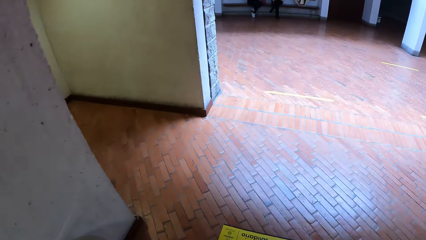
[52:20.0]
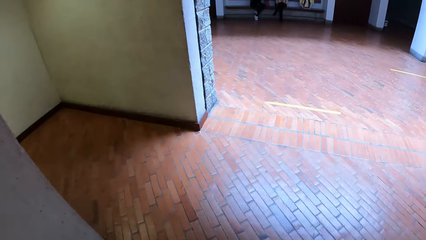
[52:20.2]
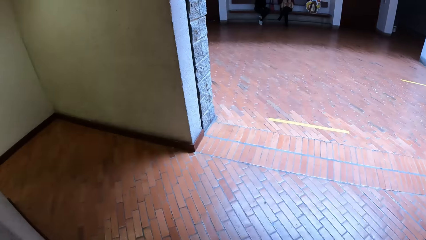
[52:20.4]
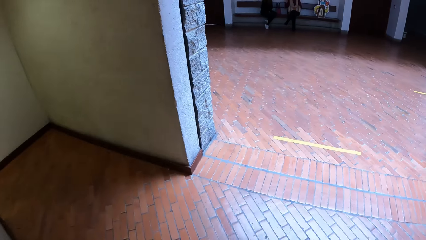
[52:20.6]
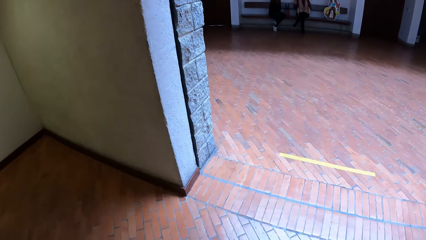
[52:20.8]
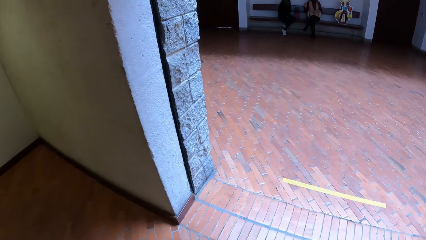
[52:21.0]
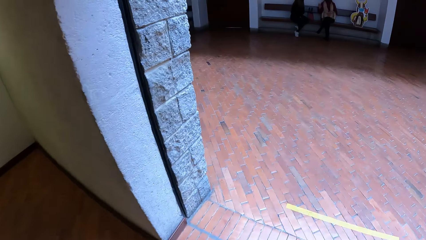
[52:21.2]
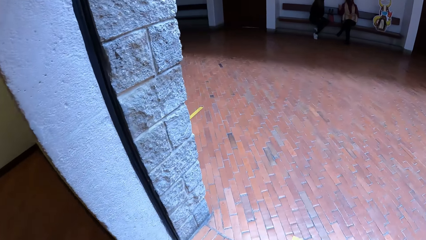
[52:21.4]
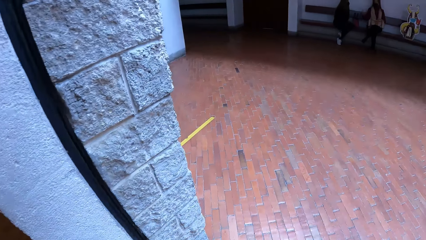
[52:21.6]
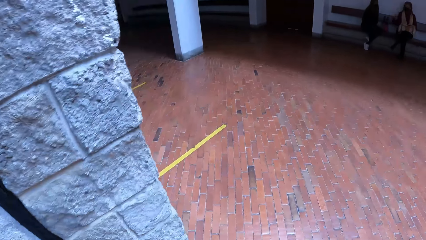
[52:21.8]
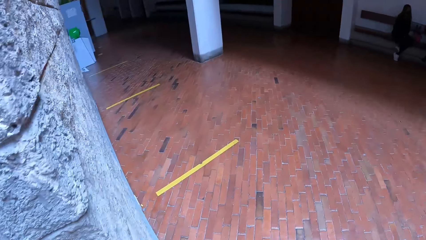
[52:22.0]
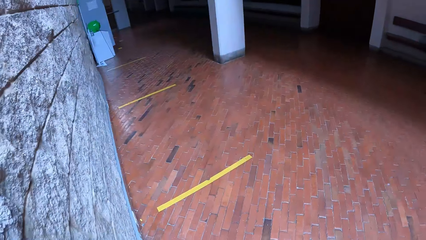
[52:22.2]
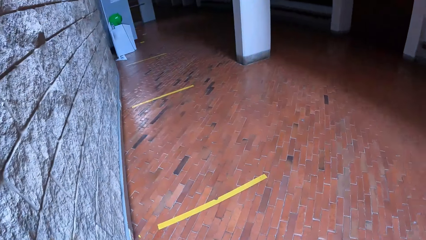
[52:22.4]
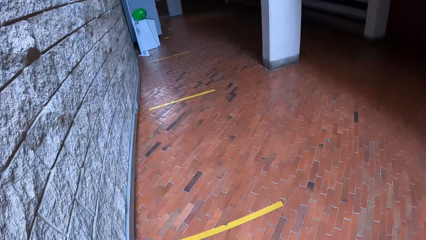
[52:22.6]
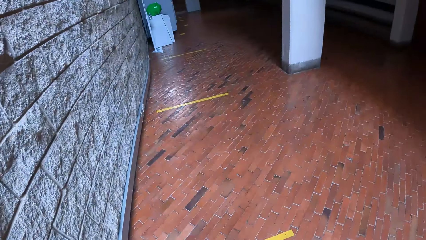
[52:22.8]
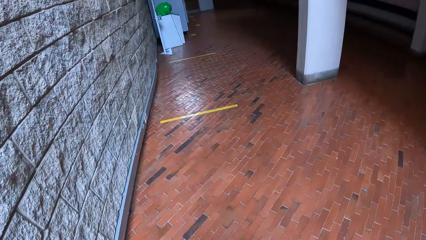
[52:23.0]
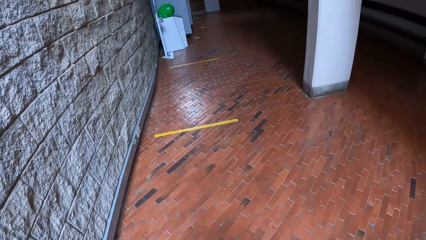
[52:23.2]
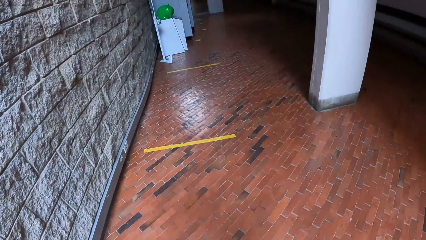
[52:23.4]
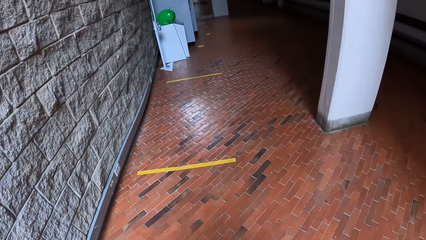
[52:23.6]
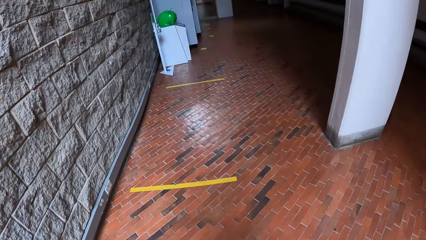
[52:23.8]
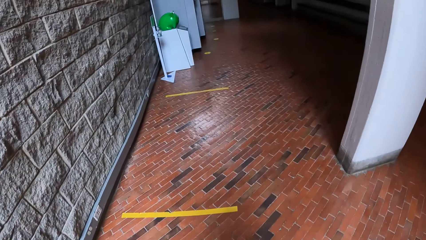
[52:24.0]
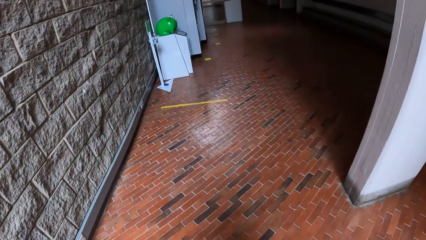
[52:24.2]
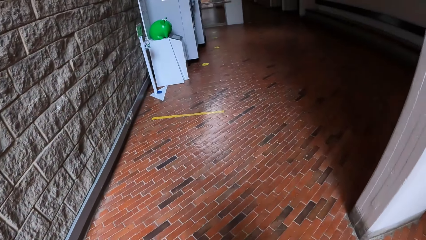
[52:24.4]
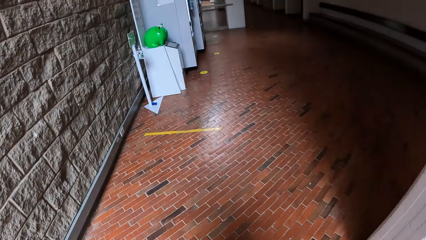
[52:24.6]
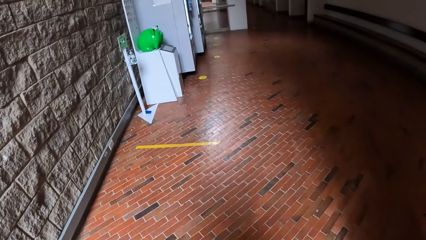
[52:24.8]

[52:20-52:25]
The camera wearer walks around in the building.

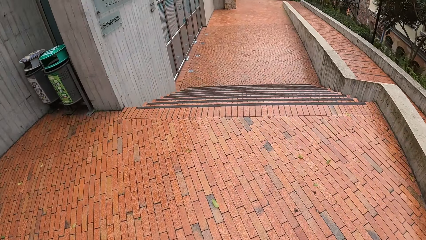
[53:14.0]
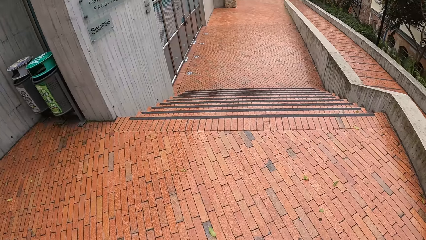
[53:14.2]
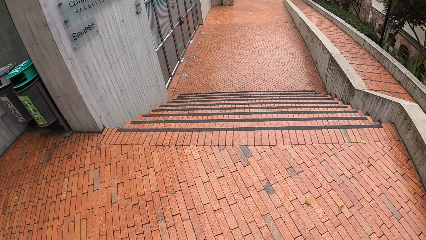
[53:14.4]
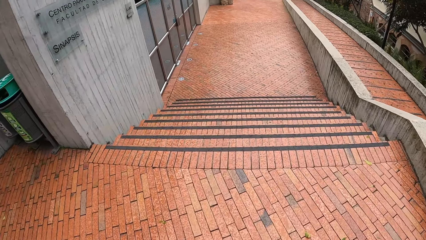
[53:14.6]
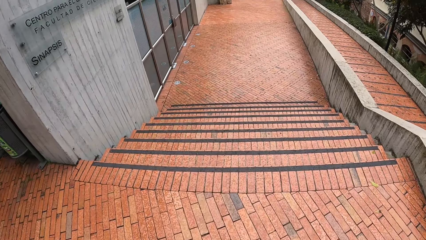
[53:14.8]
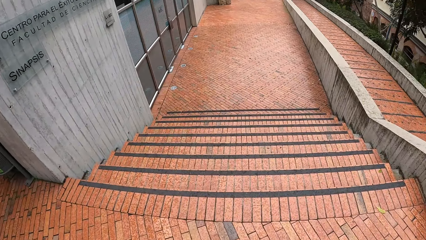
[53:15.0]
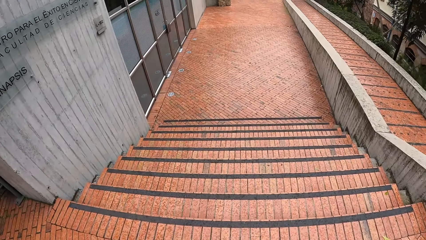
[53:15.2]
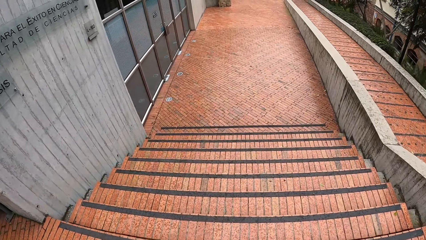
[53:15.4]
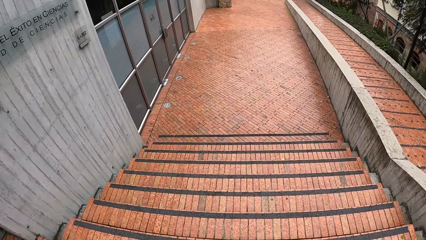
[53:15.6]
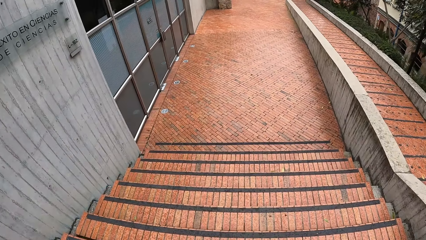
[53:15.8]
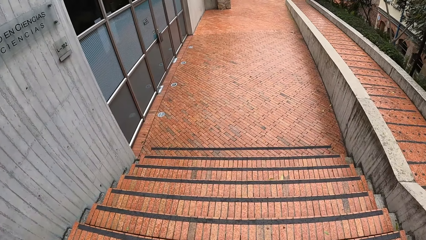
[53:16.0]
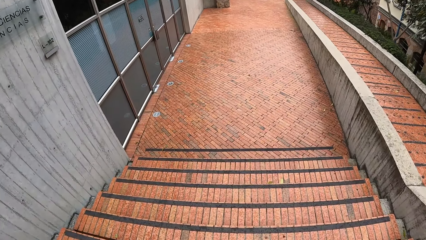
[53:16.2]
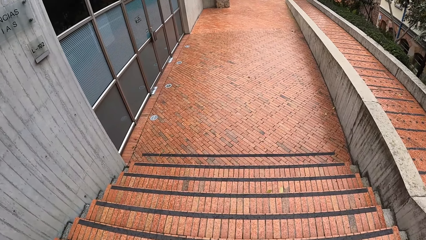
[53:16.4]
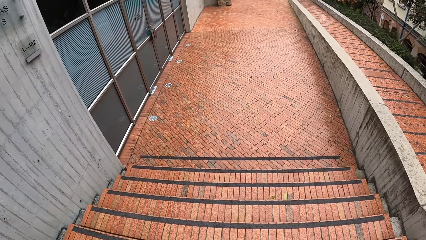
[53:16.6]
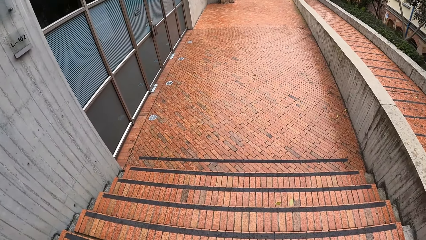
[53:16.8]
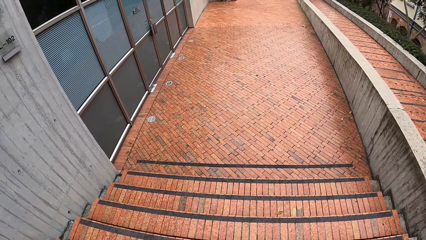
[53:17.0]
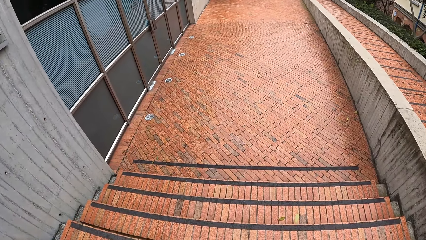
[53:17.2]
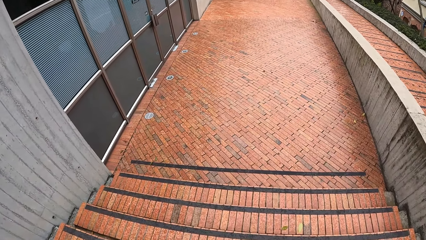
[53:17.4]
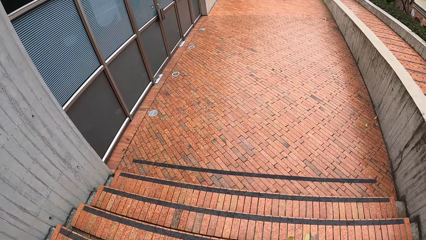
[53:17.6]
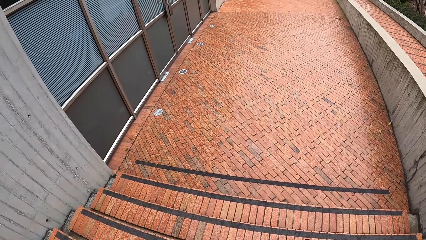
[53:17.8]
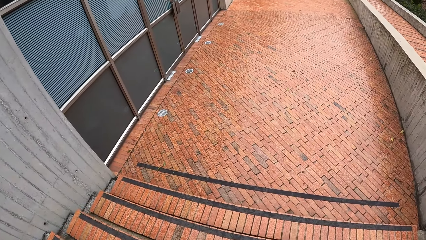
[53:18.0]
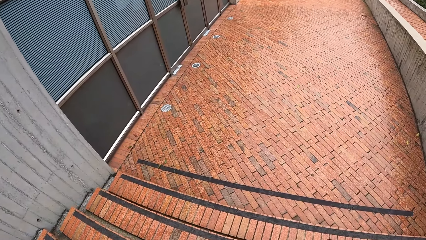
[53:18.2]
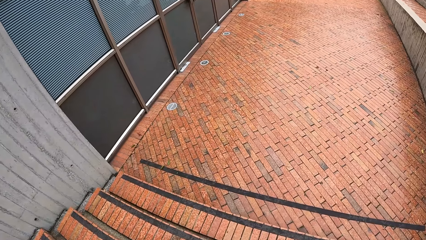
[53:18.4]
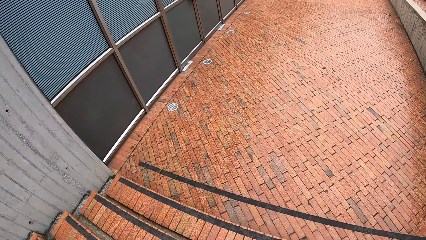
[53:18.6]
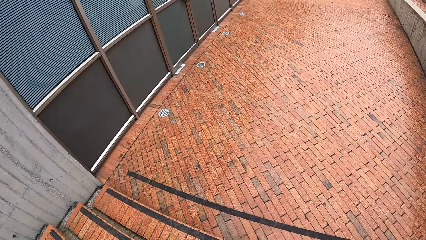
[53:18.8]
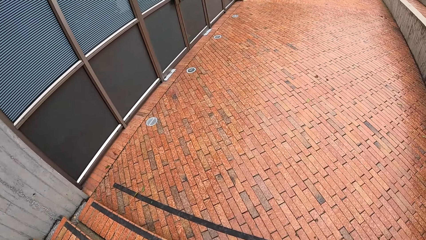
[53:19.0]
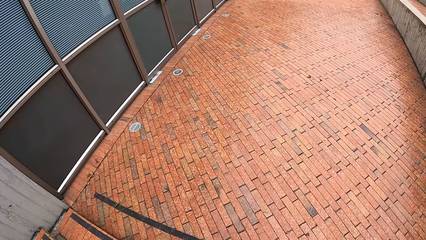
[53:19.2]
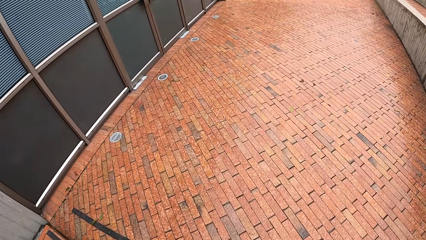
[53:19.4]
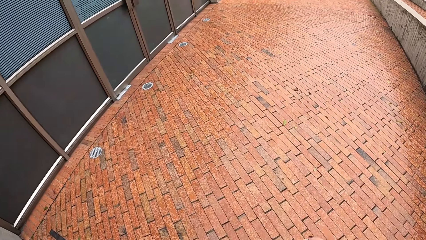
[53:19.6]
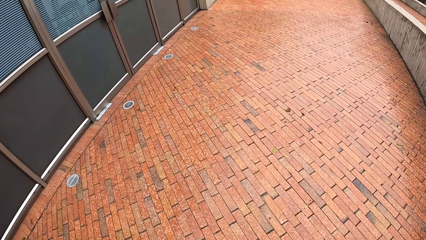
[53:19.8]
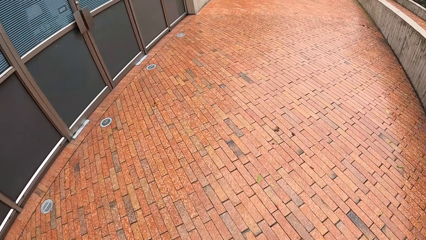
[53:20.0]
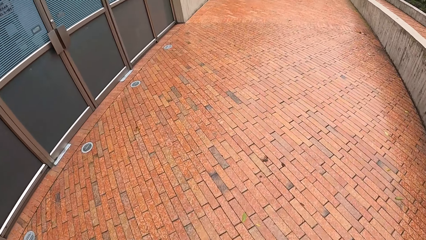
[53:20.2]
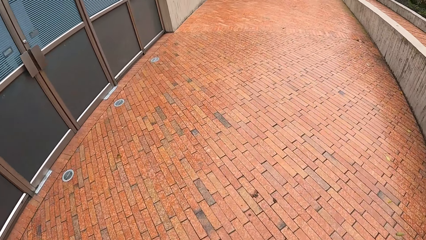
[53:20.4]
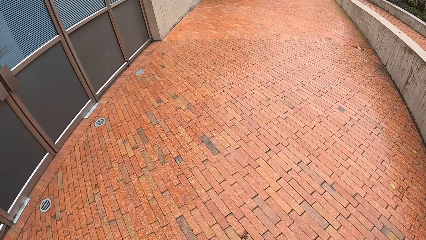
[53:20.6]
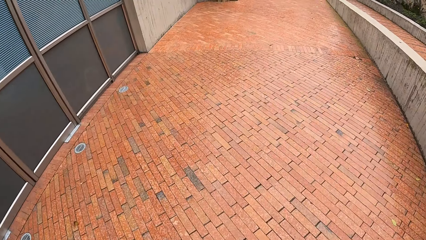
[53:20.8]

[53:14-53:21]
The camera wearer climbs down a staircase.
